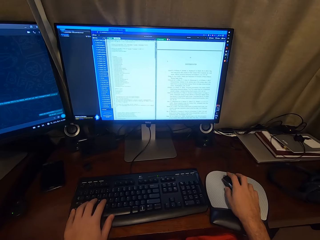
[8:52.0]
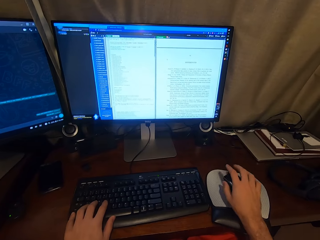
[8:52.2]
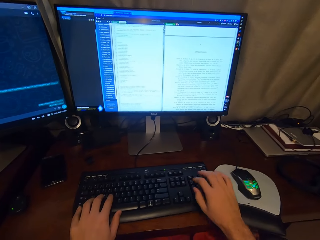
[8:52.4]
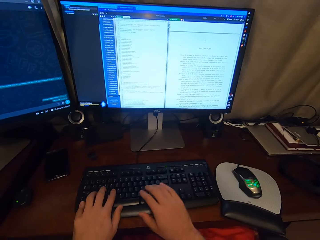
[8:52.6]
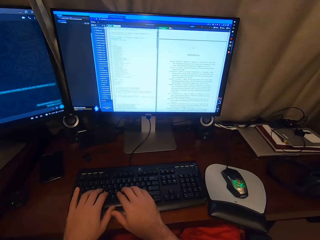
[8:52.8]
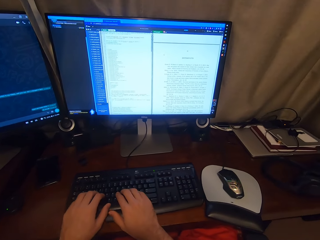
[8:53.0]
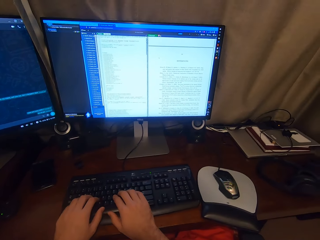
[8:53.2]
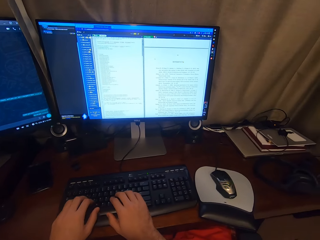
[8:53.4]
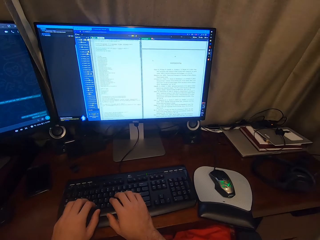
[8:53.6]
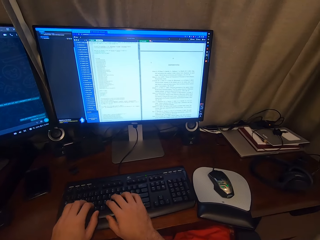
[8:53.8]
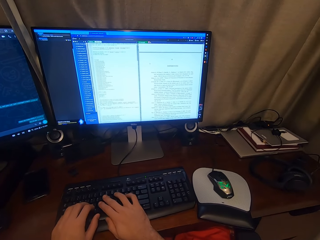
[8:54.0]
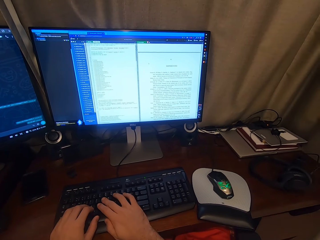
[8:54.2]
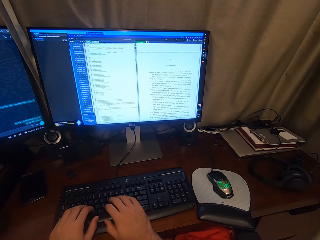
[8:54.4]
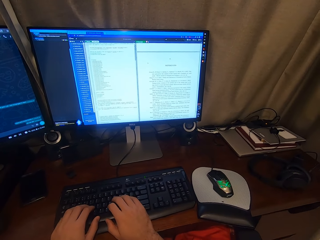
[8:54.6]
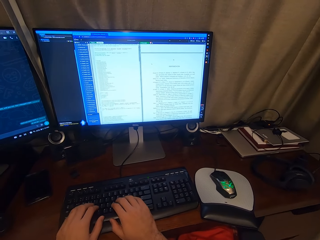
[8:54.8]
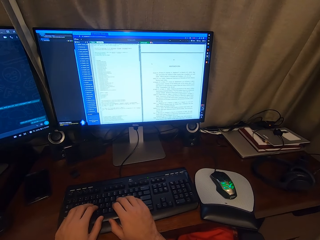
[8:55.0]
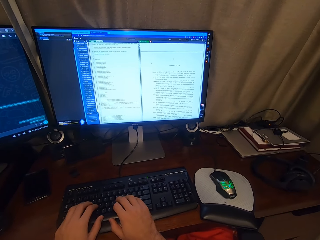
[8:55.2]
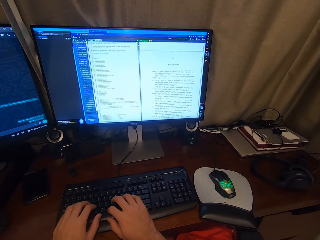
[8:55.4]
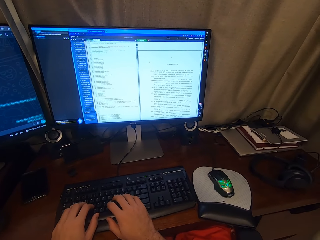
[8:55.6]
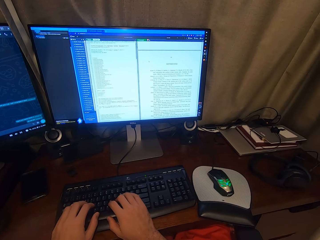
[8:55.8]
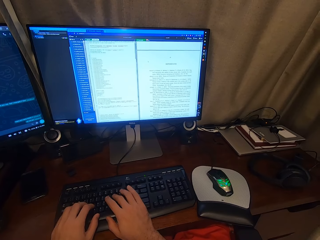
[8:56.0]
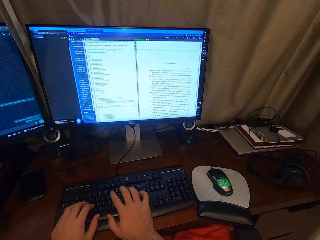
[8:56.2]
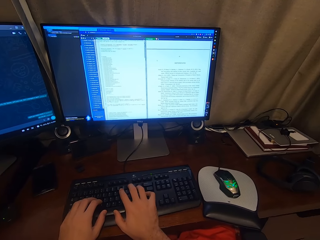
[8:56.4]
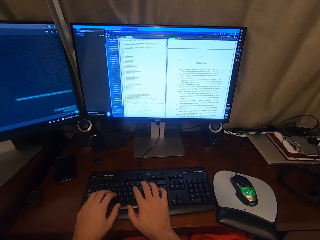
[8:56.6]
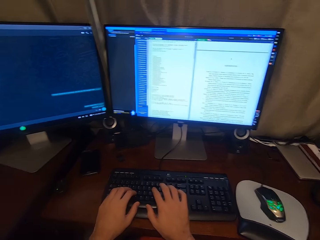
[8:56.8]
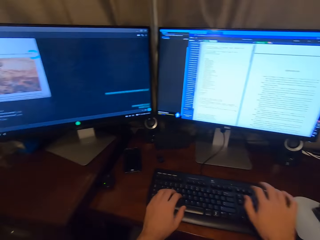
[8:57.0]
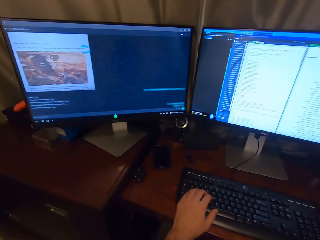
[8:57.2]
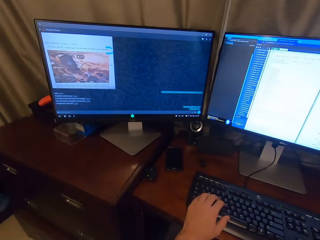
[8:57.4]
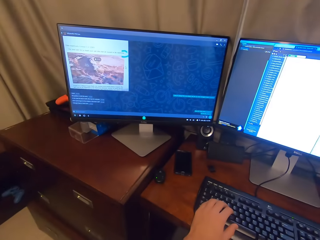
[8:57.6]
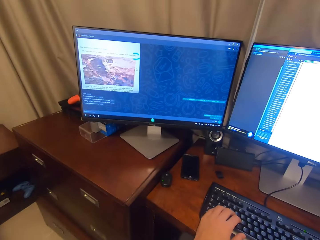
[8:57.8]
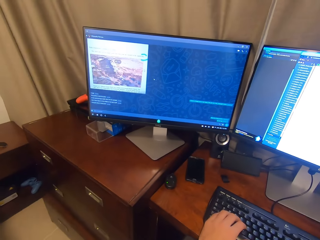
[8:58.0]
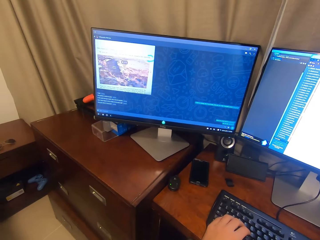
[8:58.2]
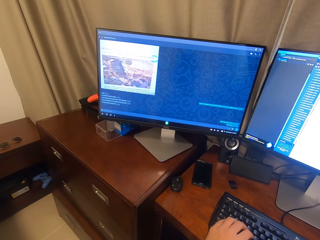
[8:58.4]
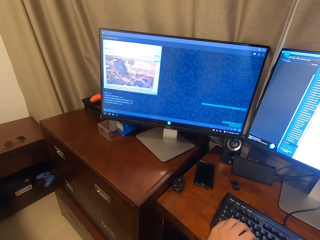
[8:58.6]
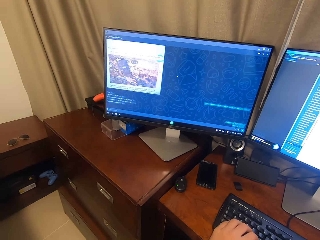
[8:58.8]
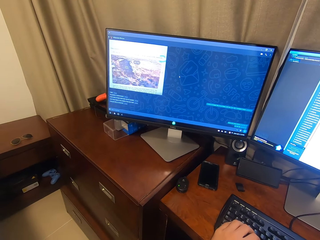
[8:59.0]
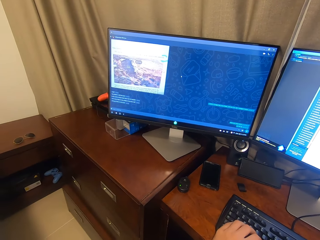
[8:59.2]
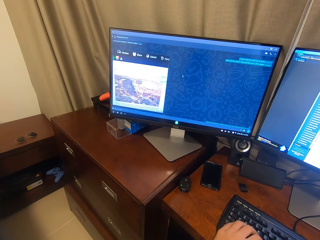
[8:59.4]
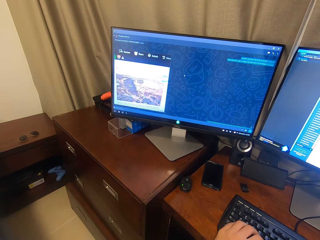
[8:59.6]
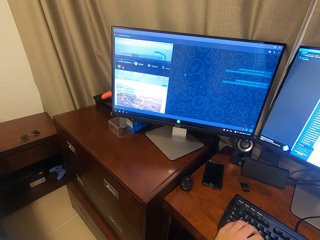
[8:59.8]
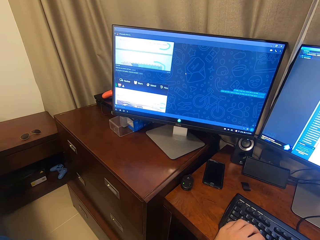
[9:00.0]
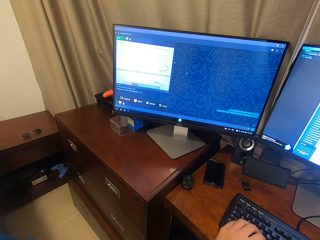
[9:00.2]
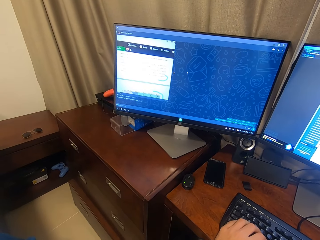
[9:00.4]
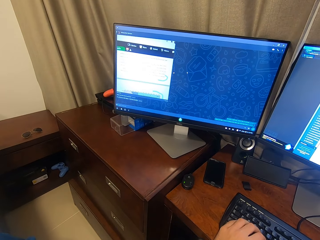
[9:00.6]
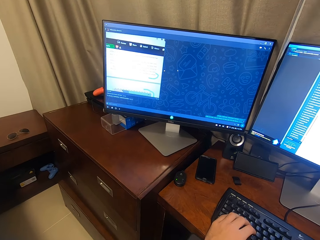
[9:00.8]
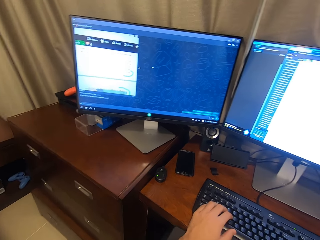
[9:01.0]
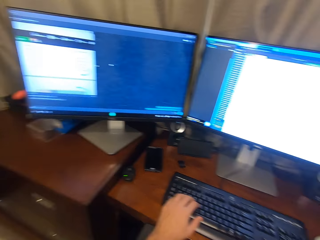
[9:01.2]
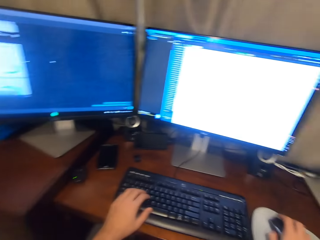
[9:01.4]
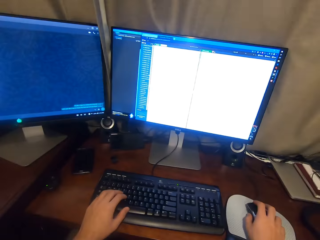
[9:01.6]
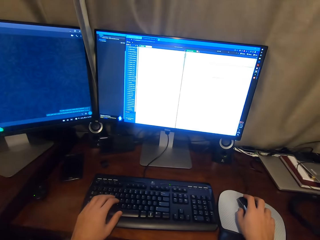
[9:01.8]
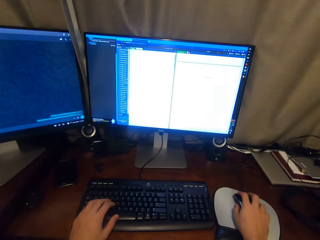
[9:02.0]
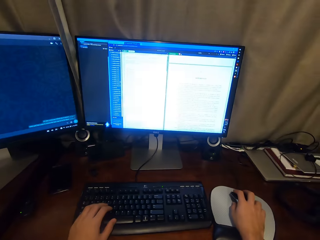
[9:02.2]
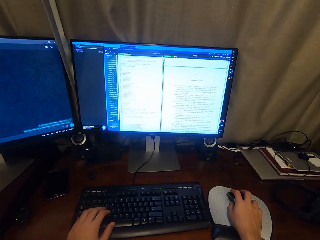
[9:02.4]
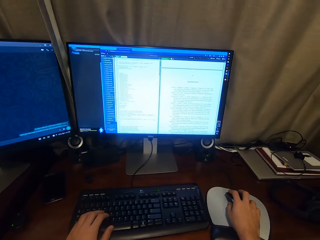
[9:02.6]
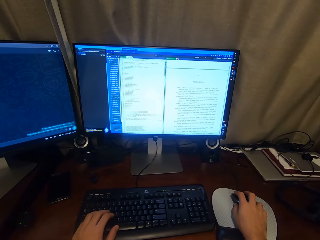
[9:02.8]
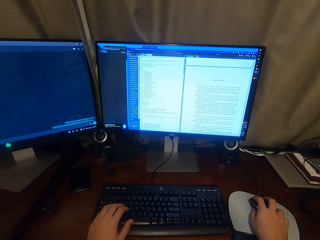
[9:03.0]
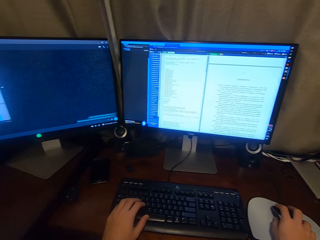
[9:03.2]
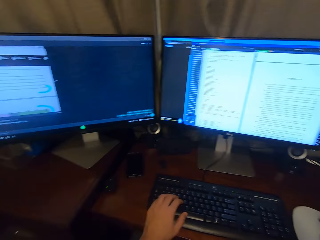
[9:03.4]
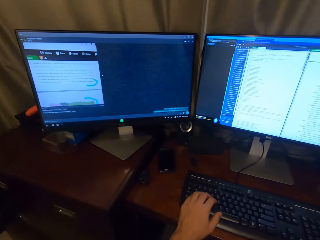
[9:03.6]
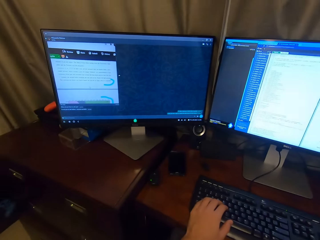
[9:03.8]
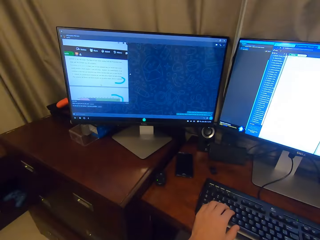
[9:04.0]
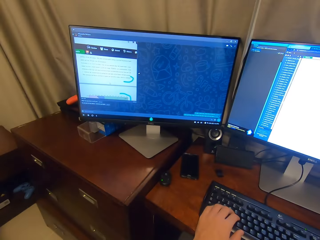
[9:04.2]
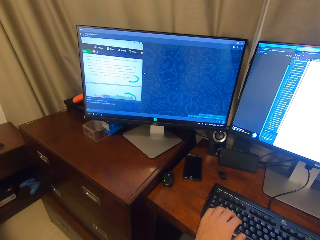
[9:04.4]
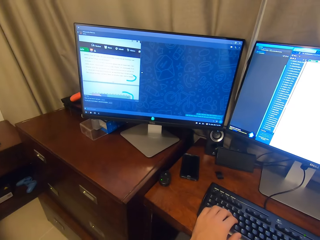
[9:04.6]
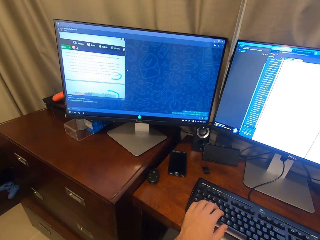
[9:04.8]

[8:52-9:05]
The camera wearer types on the keyboard for the other computer. He operates the desktop with both hands. He operates the mouse of the desktop with his right hand. He scrolls chats on the other computer. He operates the mouse of the desktop with his right hand again. He looks around.

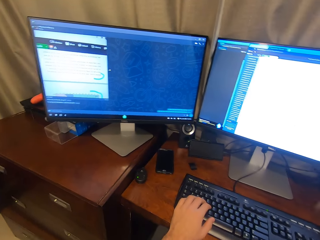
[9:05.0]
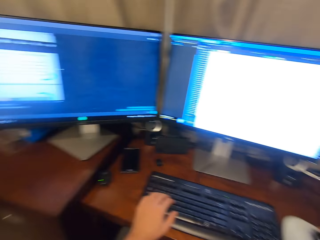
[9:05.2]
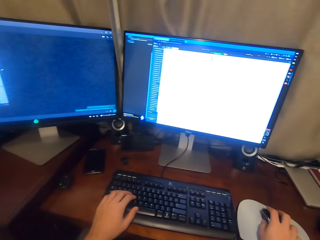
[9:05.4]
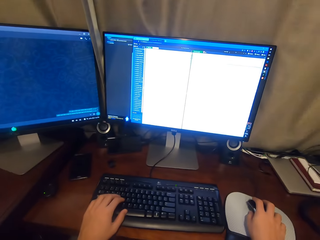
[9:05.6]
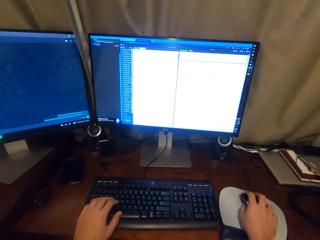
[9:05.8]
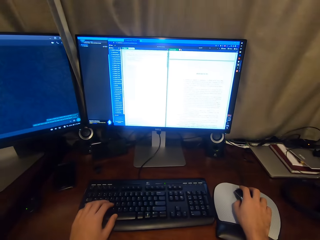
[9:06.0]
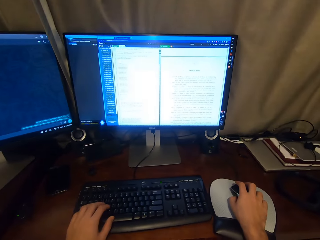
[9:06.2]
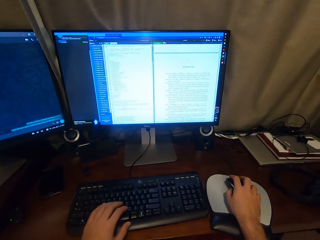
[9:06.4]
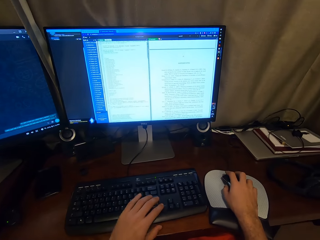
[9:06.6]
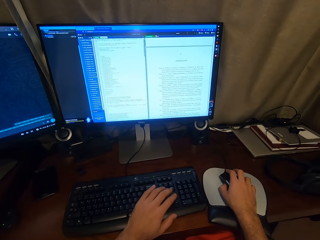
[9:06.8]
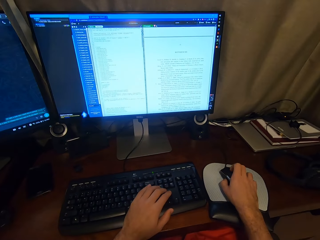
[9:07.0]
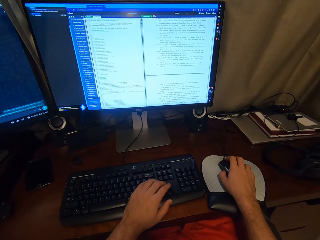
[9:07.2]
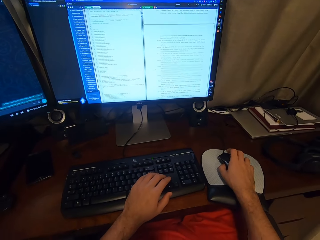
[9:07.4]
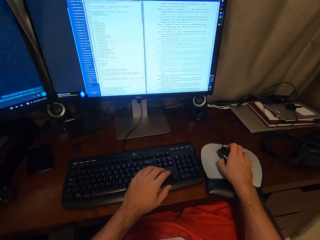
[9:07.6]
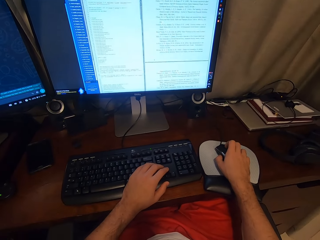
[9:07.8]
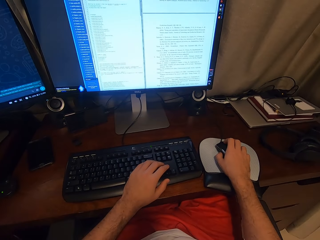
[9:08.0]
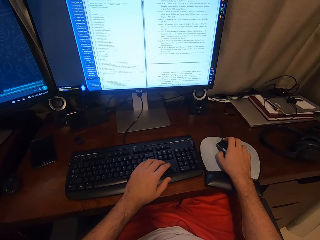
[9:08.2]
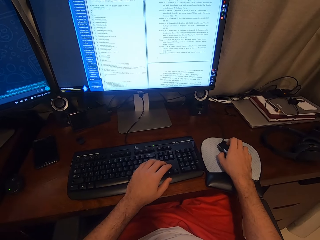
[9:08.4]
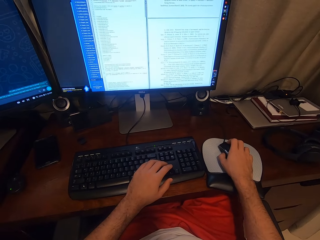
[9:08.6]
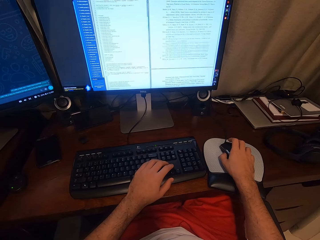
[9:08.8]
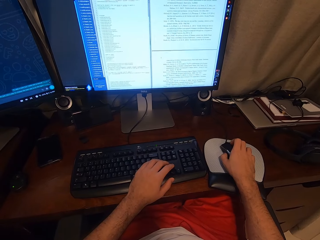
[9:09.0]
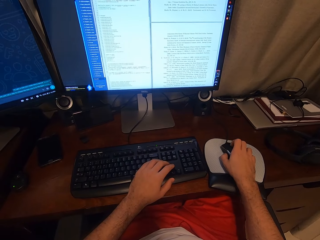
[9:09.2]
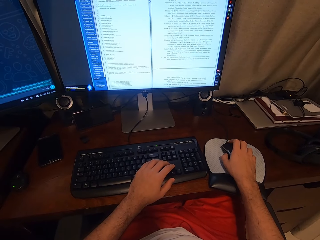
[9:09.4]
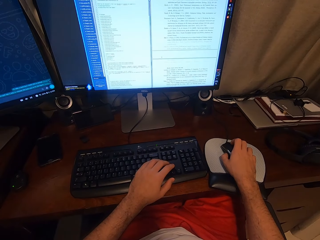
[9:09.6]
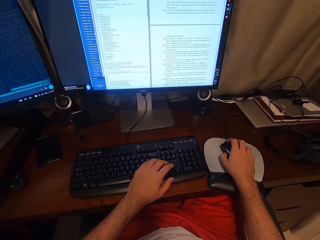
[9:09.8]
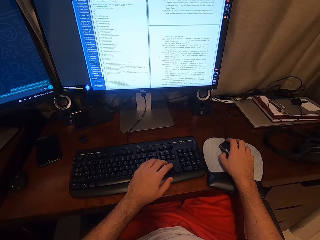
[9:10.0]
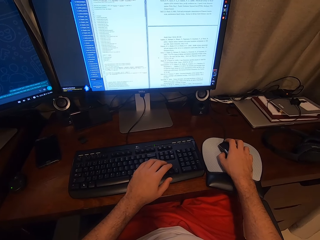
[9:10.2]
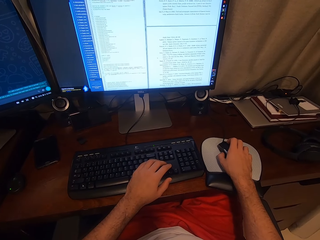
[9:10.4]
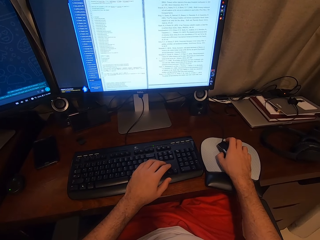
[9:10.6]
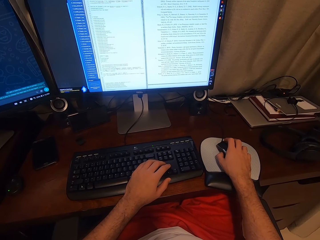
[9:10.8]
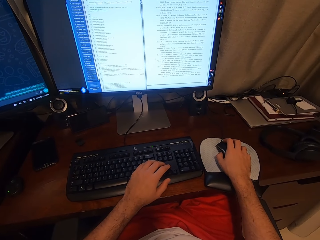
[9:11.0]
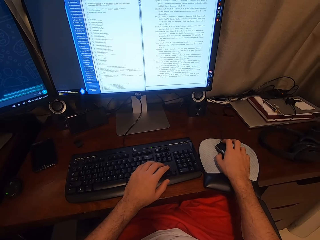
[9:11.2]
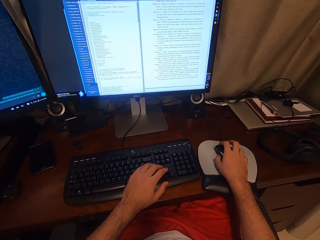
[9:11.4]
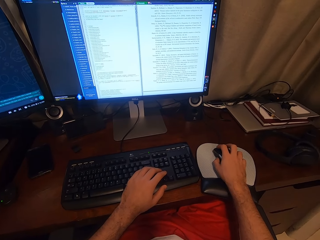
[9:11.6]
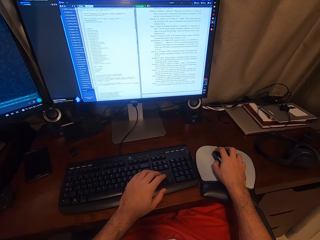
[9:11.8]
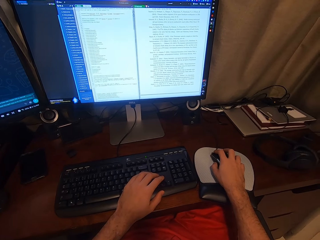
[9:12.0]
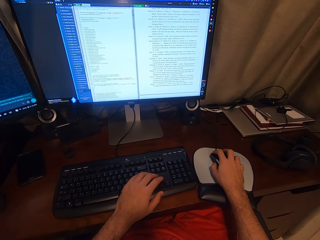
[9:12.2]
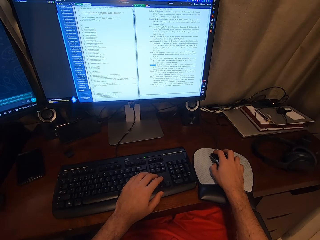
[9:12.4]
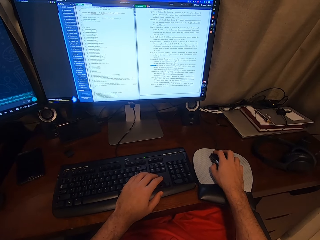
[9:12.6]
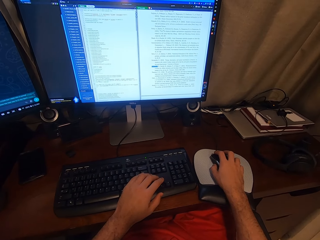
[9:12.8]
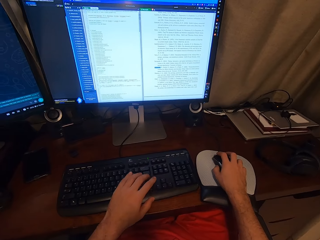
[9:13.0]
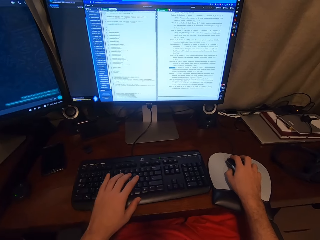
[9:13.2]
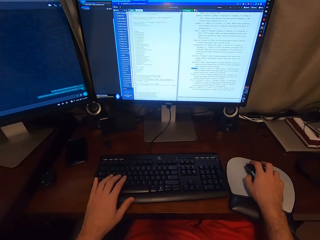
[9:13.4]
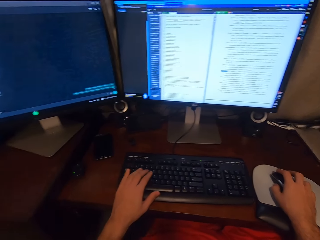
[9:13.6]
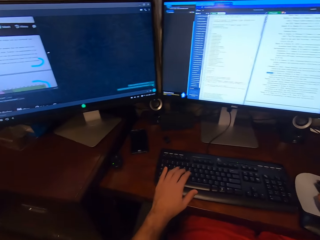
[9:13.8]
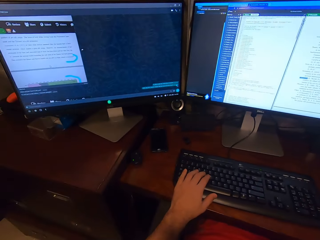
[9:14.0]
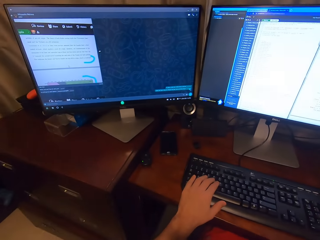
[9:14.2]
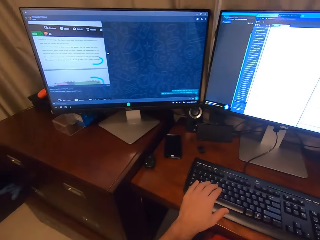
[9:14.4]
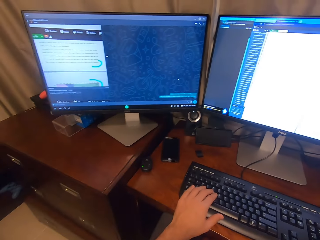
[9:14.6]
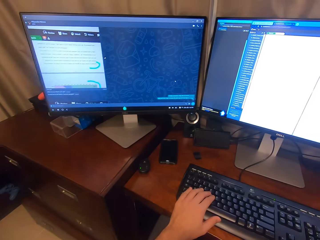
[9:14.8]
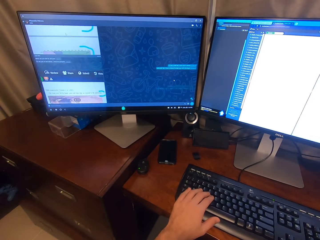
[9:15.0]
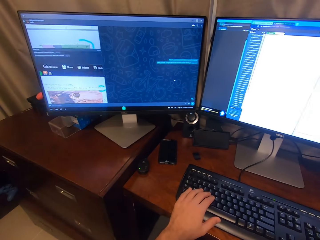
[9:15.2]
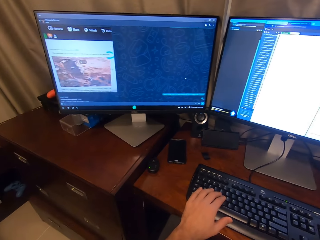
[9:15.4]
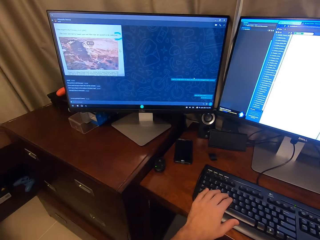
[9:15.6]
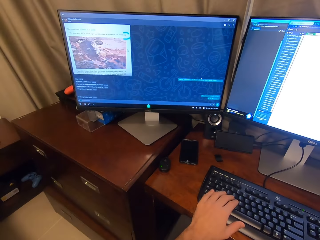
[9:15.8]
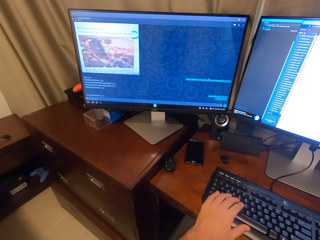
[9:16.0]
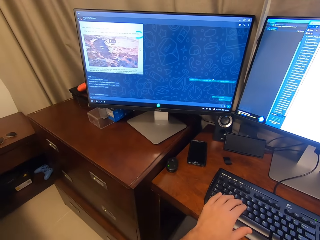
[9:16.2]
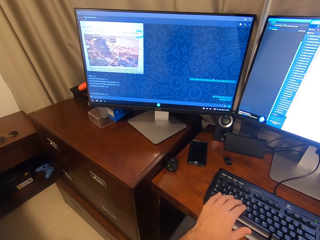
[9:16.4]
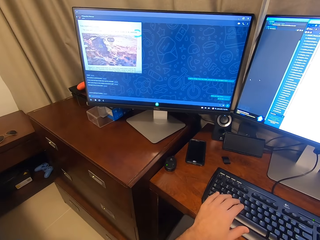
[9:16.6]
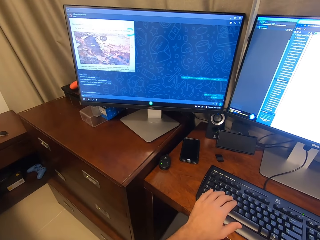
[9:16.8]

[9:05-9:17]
The camera wearer scrolls down at the Overleaf site. He operates the desktop with his left hand. He scrolls chats on the other computer. He scrolls down the chat in the other computer.
